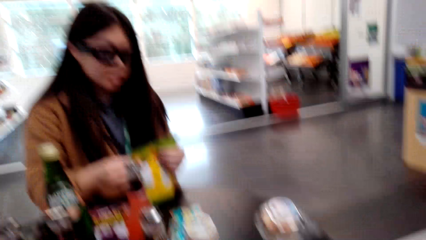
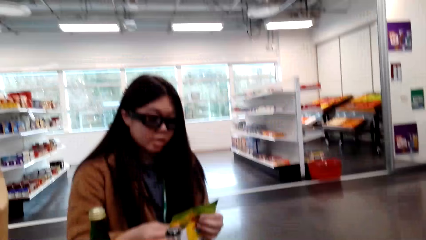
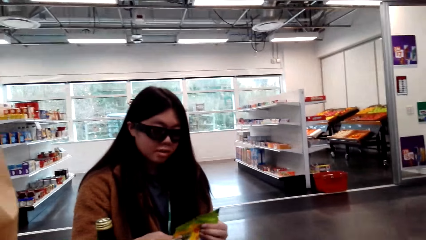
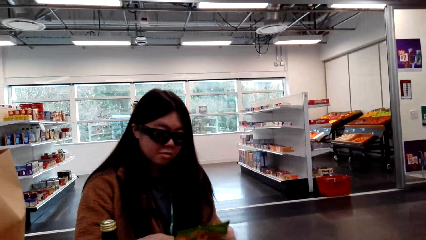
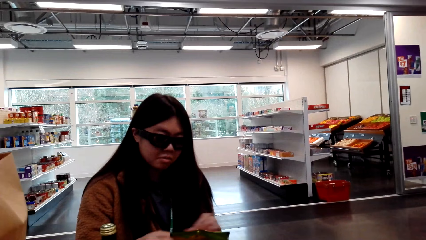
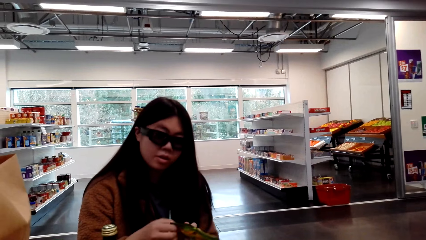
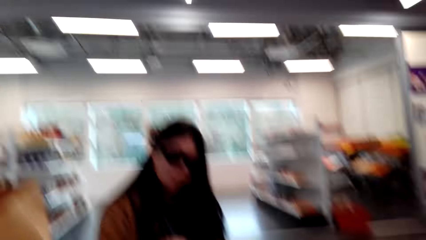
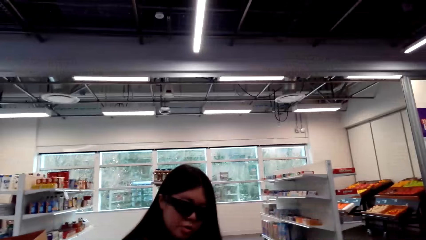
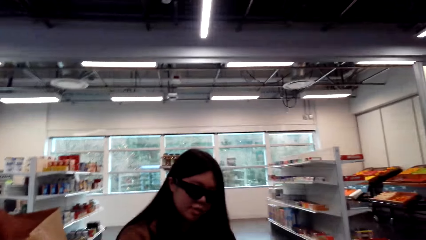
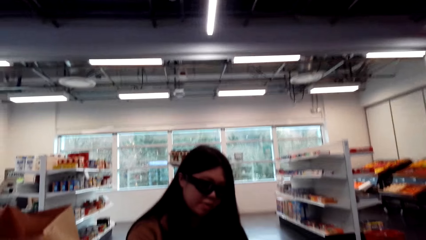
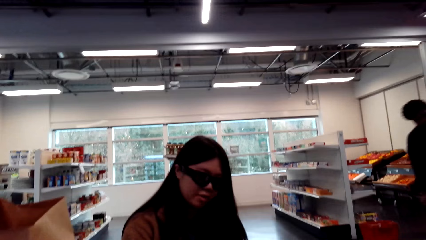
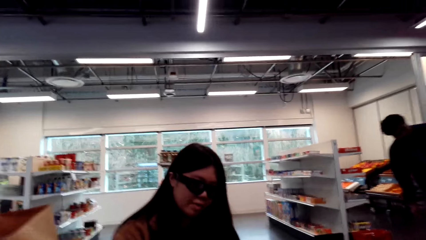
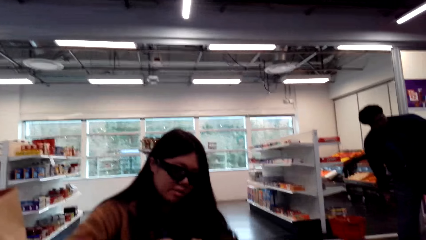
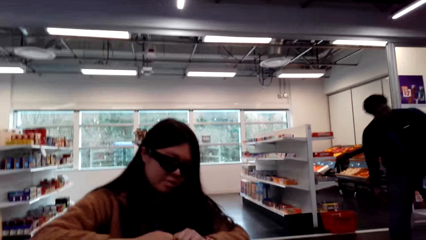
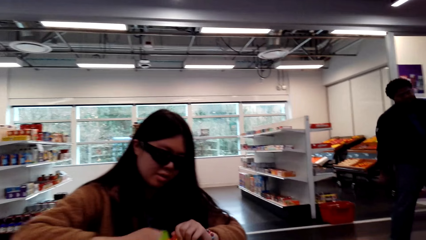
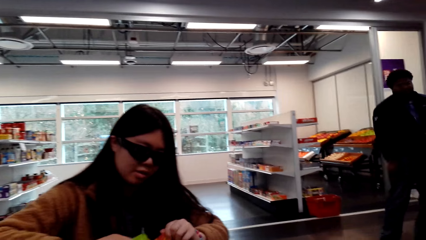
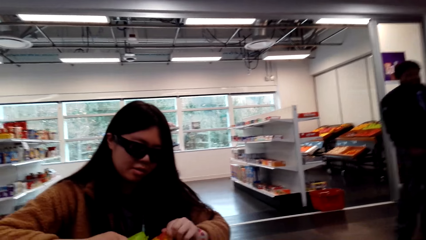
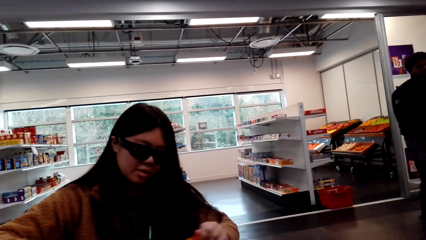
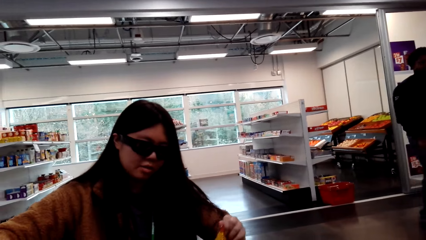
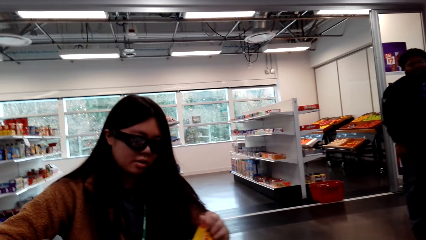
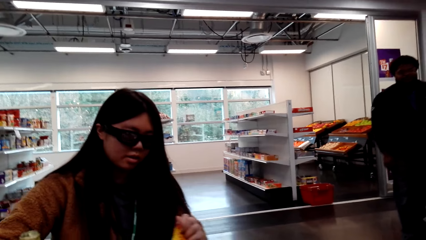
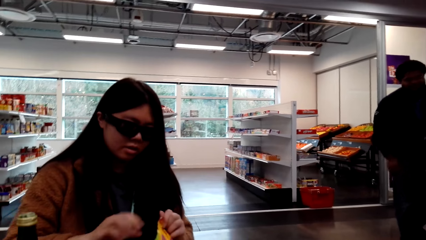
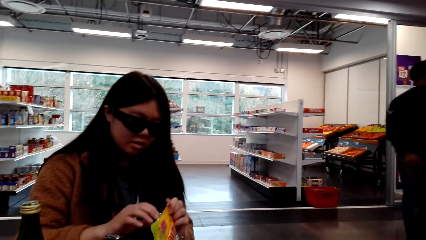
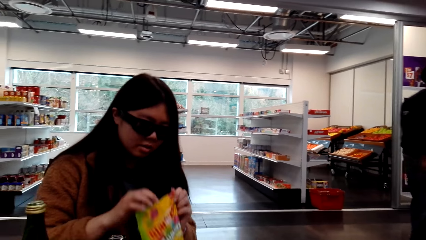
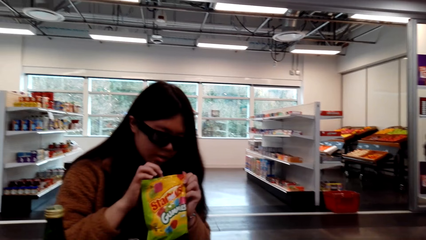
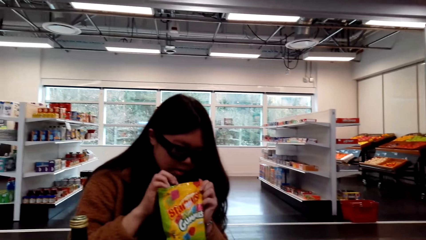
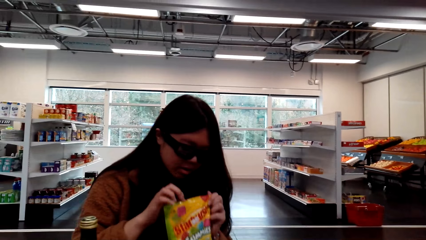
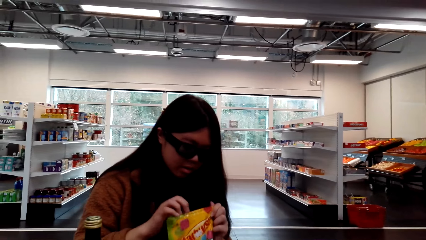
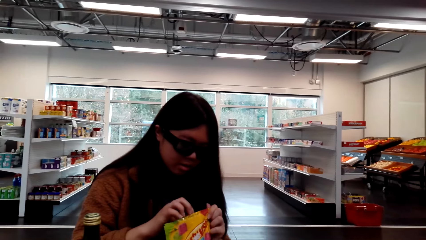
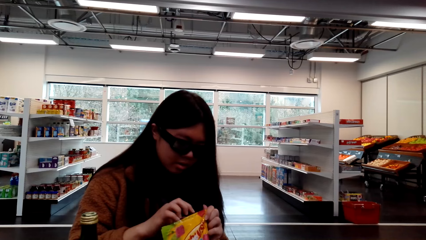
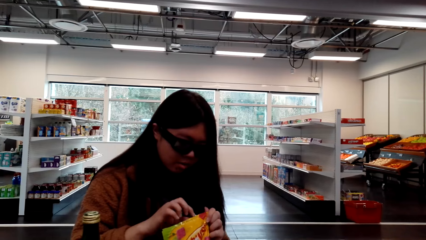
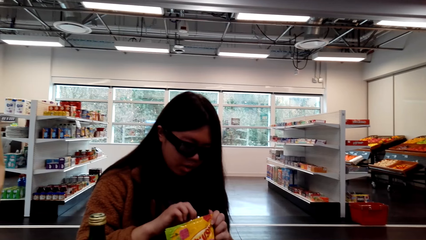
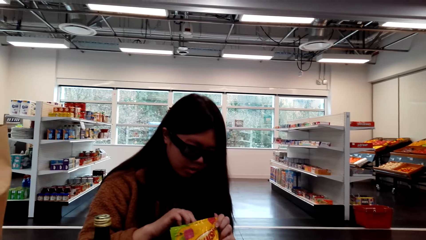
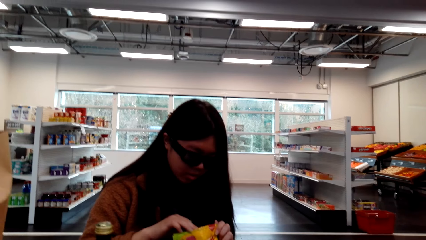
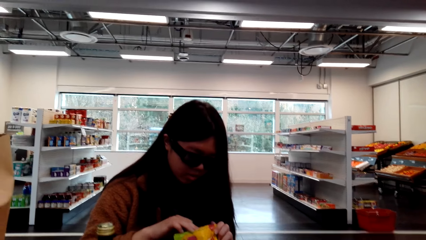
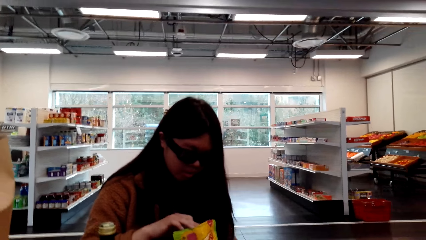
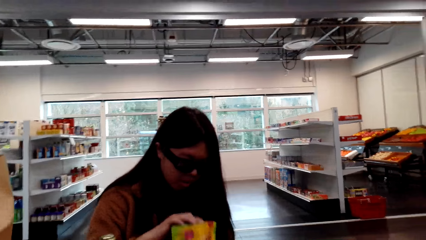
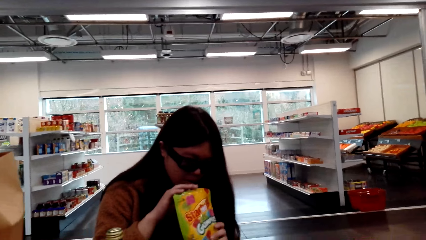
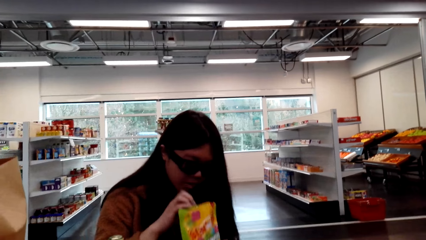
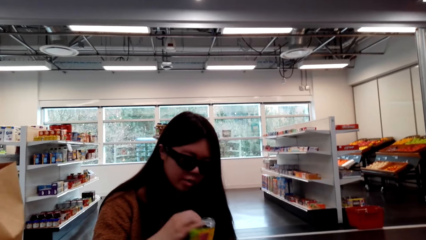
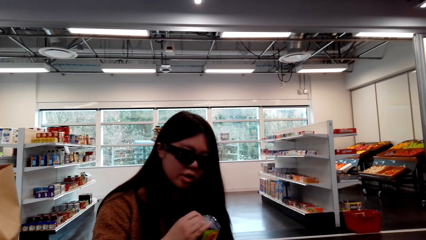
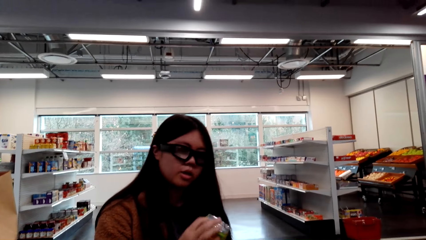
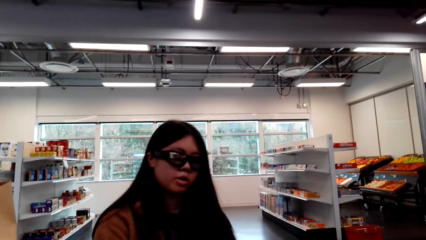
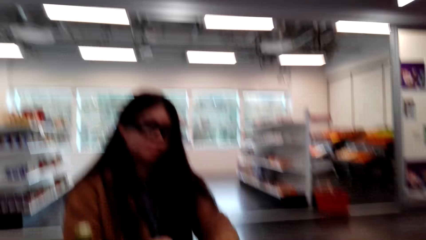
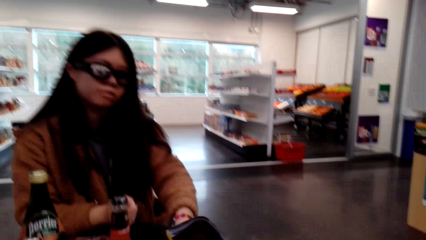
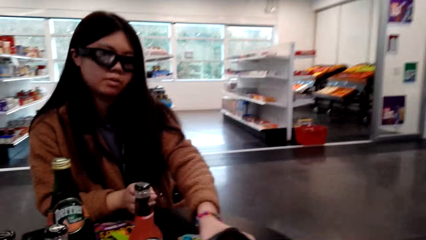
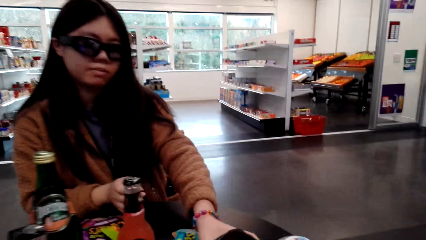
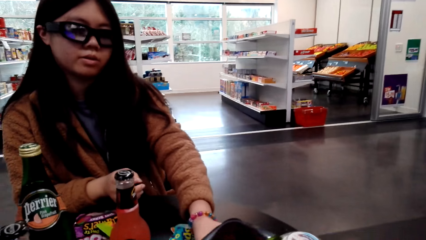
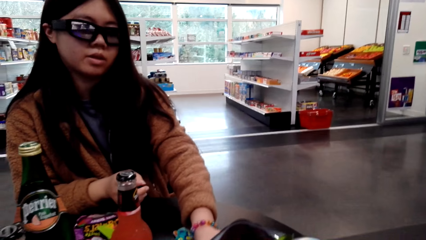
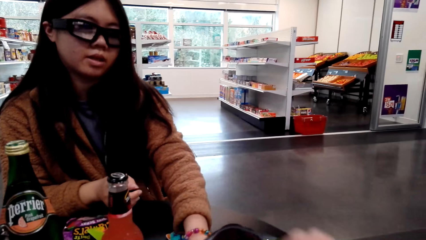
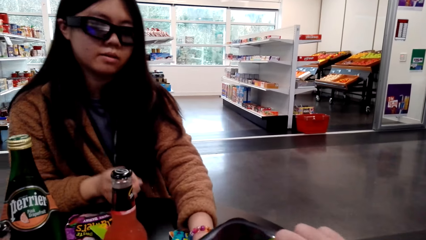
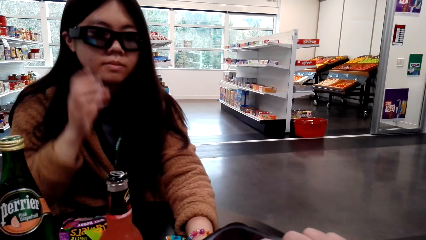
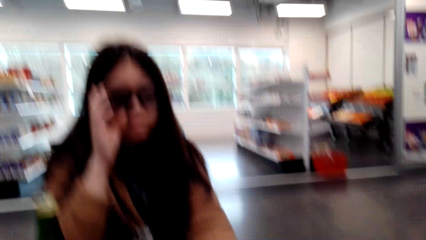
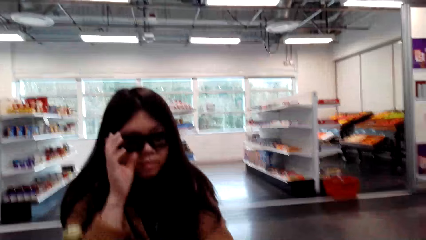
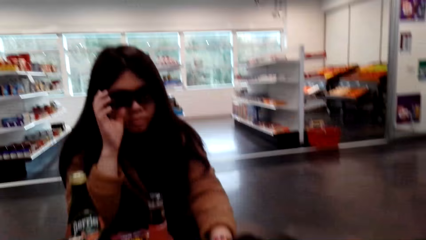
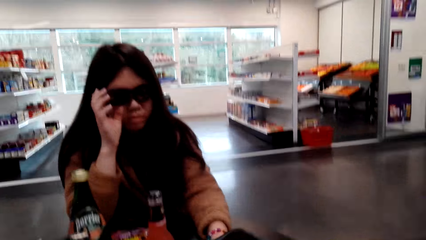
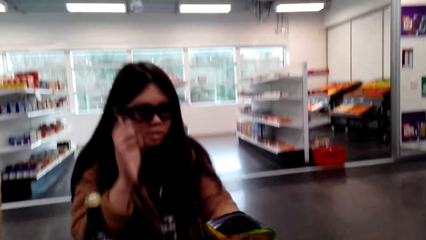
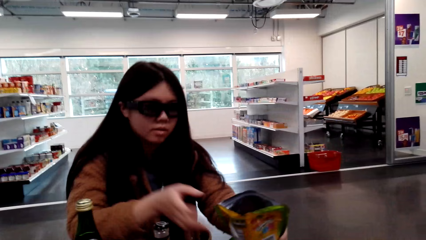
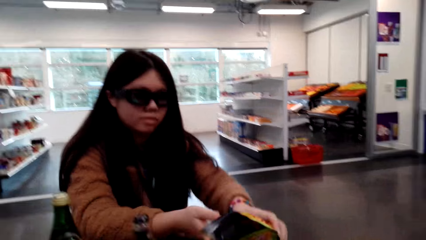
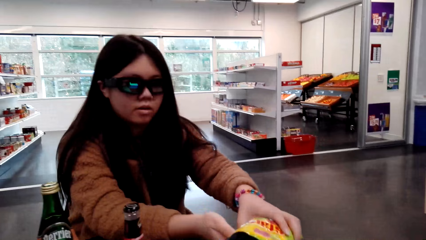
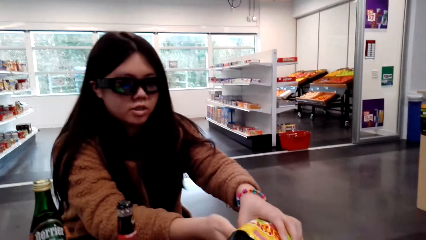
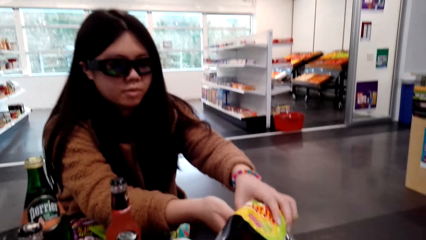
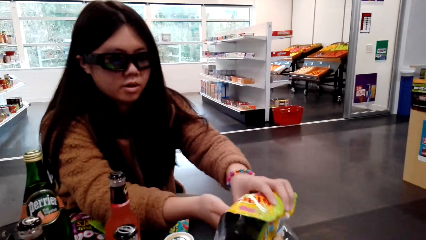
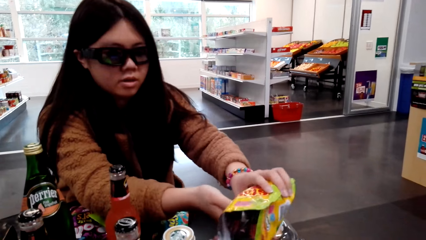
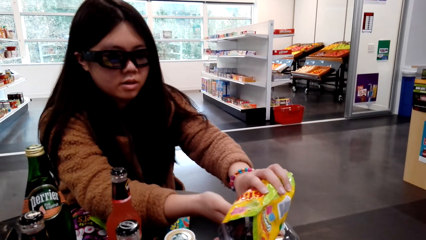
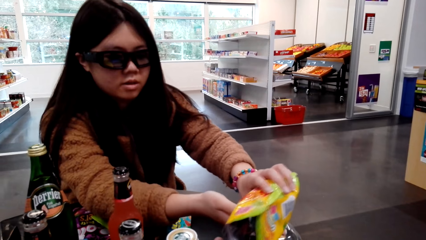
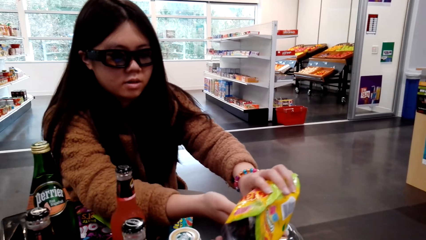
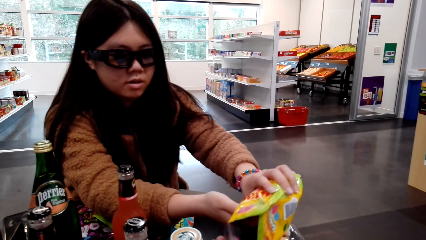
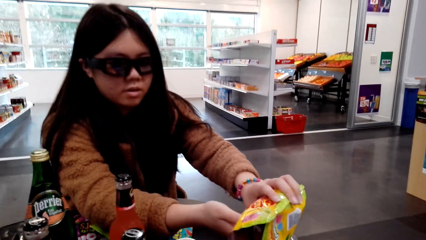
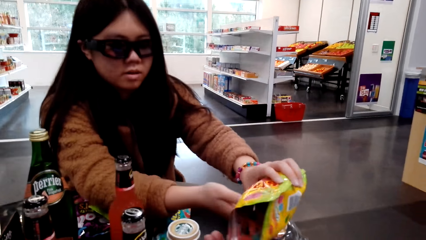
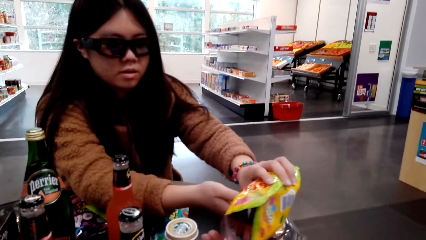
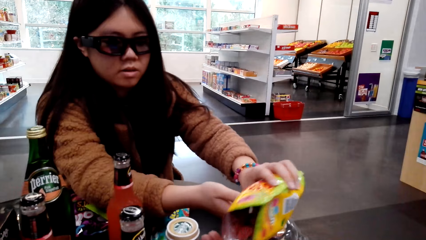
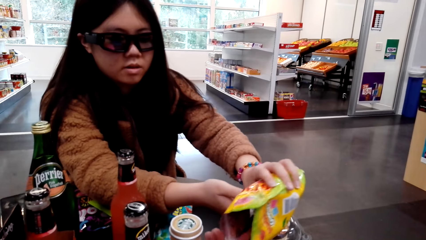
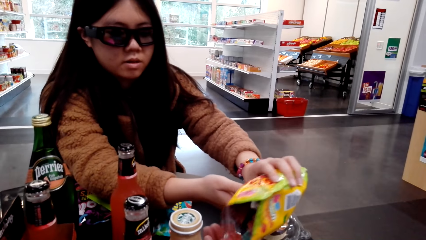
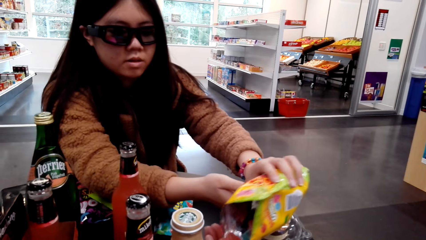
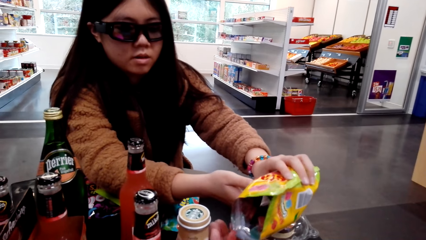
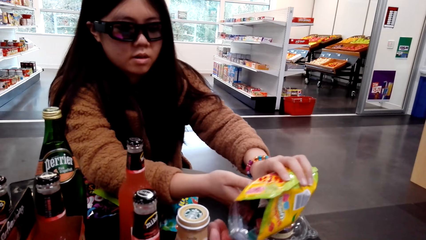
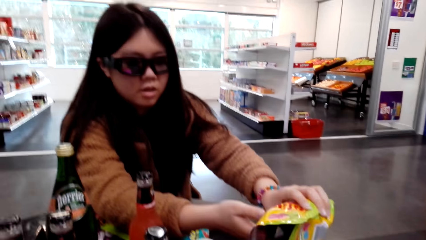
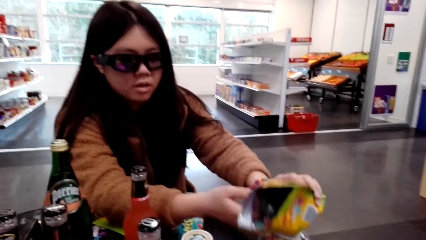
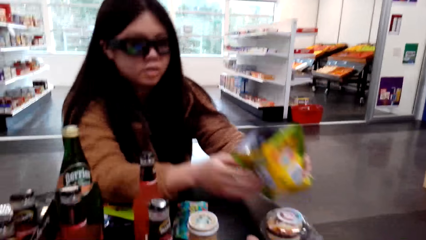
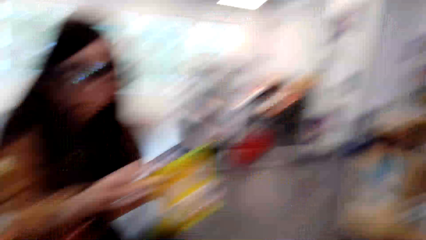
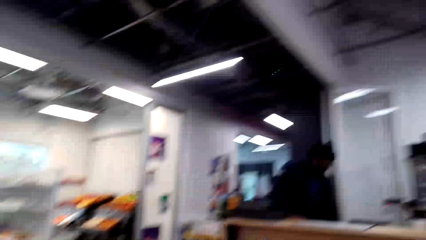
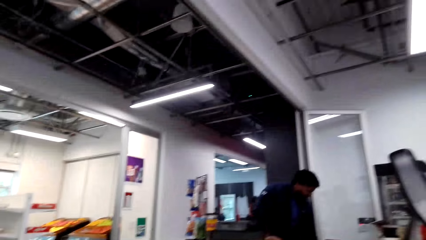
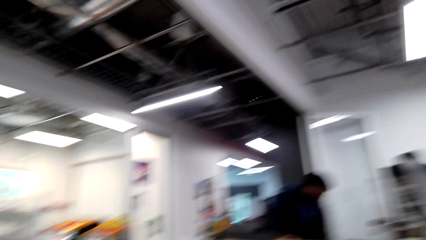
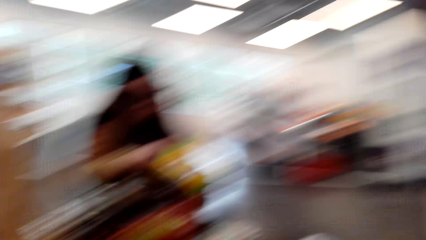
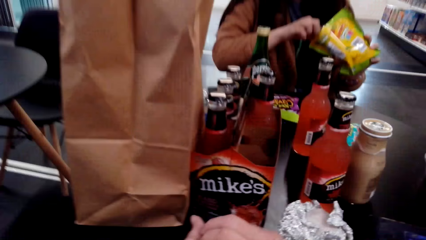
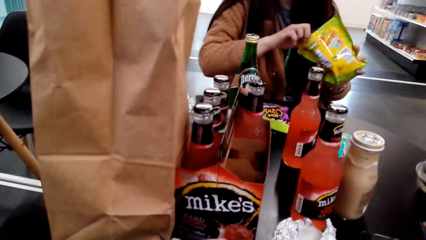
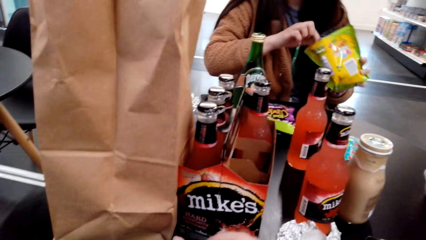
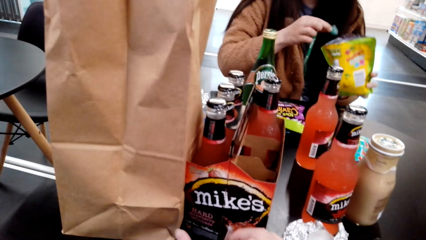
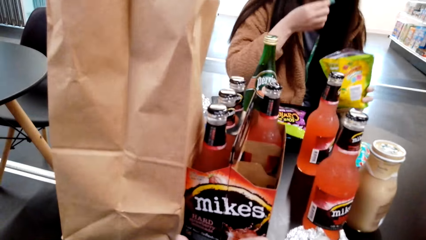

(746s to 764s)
A woman speaks to the camera wearer. The camera wearer talks with the woman. A cashier walks around. The woman opens the gummies or candy package. The camera wearer talks with the woman. They talk with the woman again. The woman opens the candy package again. The camera wearer talks with the woman. The woman gives the camera wearer the gummies, touches the glasses. The camera wearer talks with the woman. The woman holds the candy package. The camera wearer talks with the woman. The woman pours the gummies to the camera wearer. The camera wearer looks around and talks with the woman.
